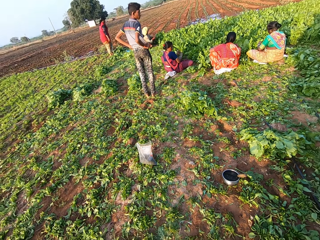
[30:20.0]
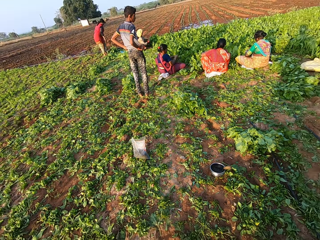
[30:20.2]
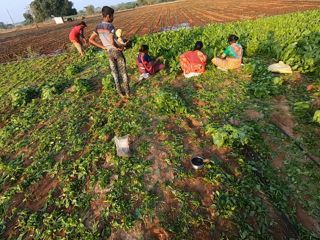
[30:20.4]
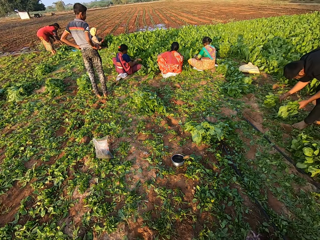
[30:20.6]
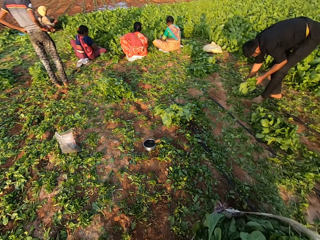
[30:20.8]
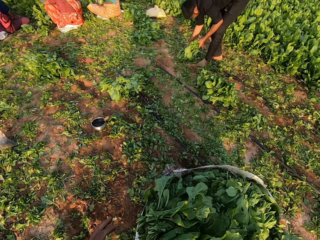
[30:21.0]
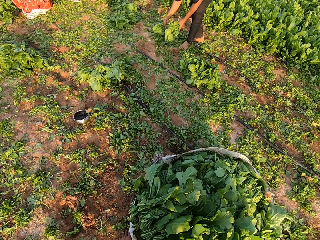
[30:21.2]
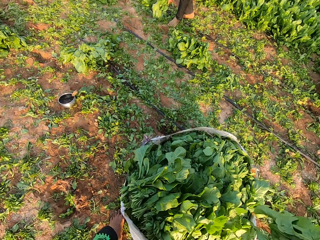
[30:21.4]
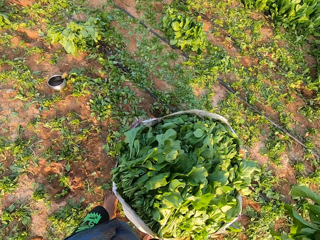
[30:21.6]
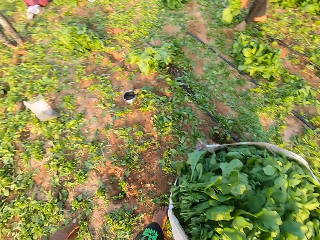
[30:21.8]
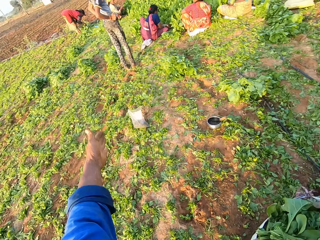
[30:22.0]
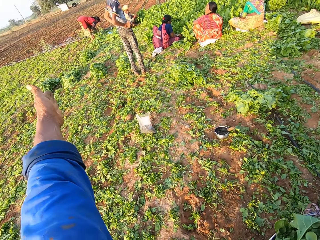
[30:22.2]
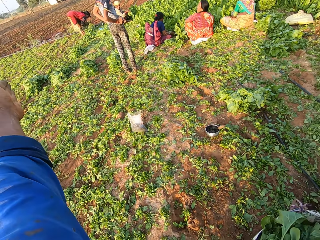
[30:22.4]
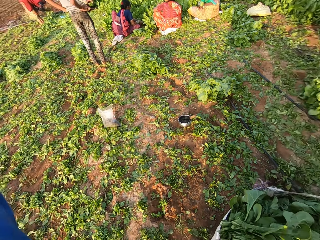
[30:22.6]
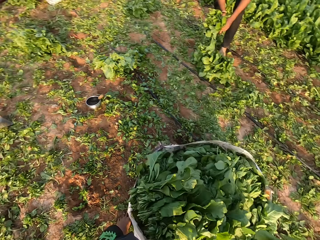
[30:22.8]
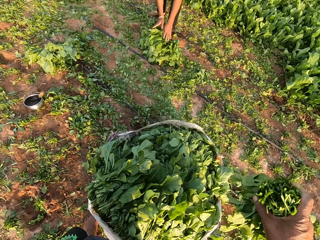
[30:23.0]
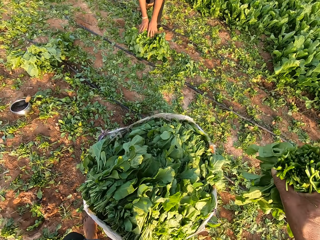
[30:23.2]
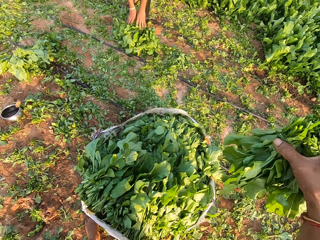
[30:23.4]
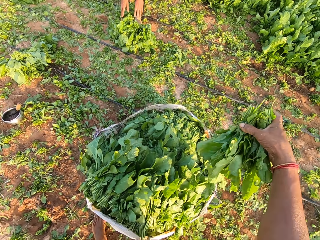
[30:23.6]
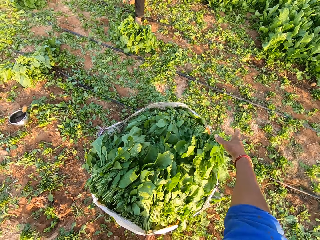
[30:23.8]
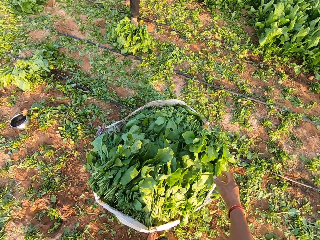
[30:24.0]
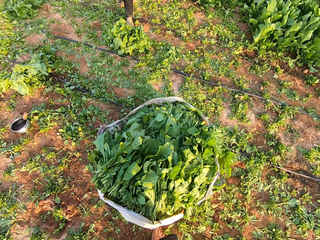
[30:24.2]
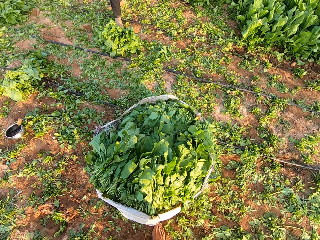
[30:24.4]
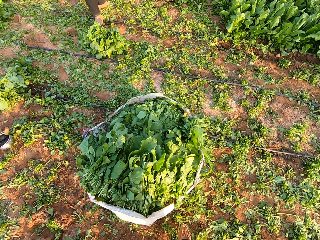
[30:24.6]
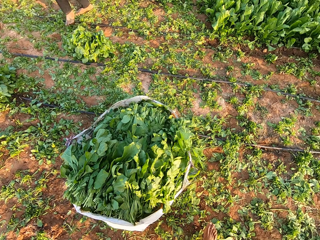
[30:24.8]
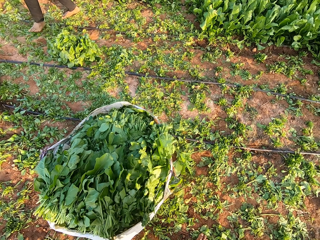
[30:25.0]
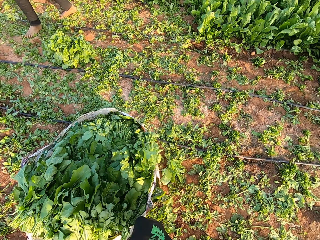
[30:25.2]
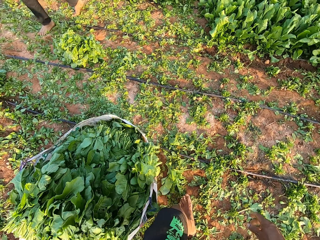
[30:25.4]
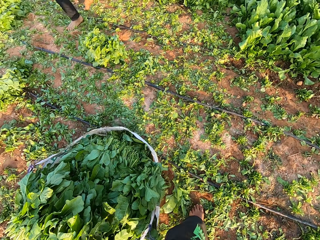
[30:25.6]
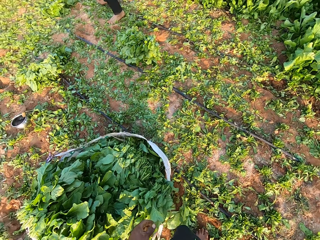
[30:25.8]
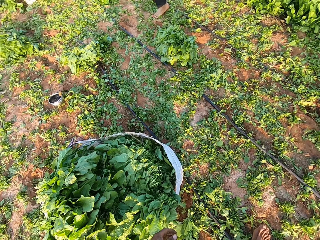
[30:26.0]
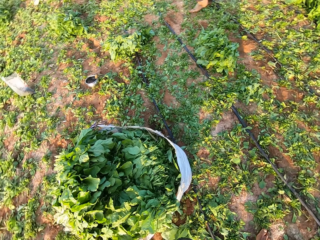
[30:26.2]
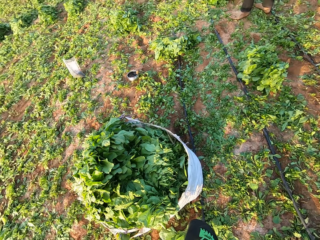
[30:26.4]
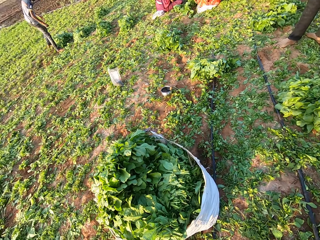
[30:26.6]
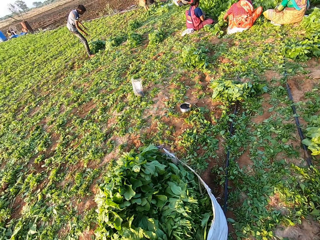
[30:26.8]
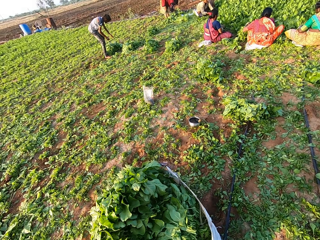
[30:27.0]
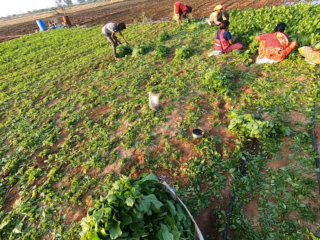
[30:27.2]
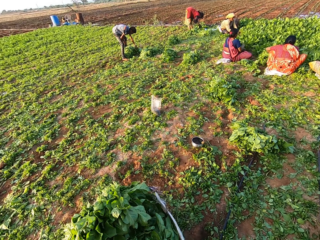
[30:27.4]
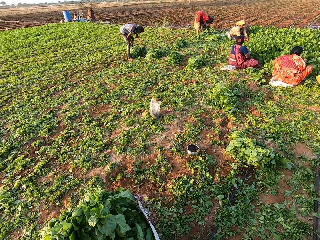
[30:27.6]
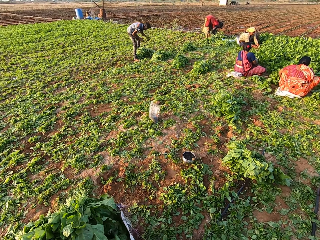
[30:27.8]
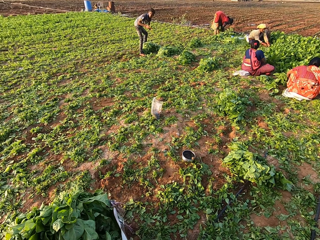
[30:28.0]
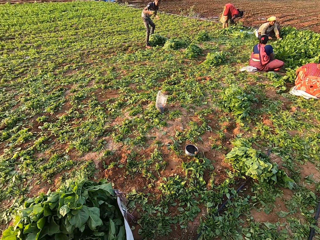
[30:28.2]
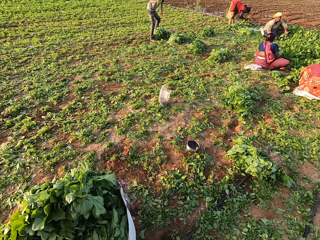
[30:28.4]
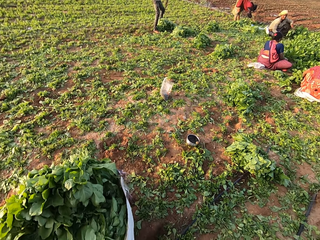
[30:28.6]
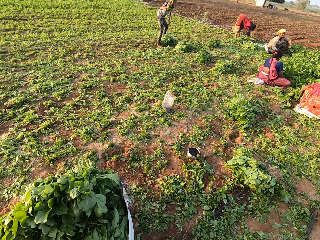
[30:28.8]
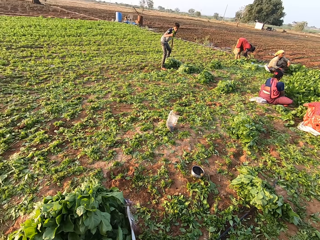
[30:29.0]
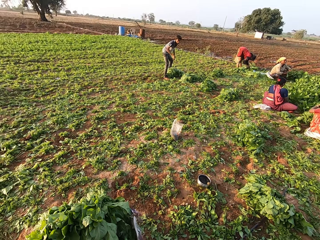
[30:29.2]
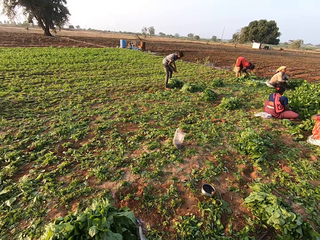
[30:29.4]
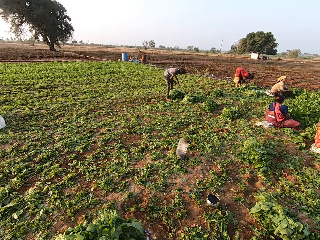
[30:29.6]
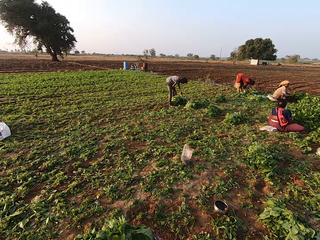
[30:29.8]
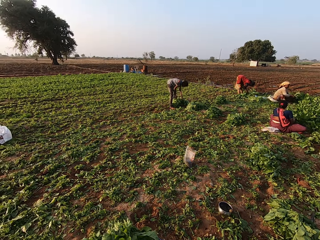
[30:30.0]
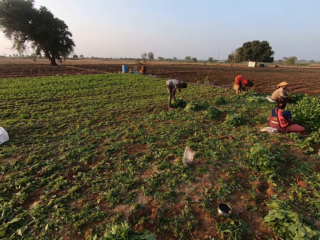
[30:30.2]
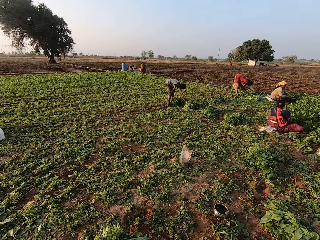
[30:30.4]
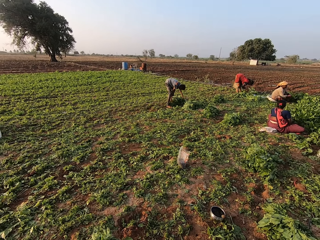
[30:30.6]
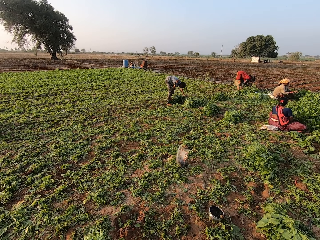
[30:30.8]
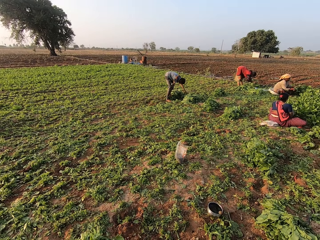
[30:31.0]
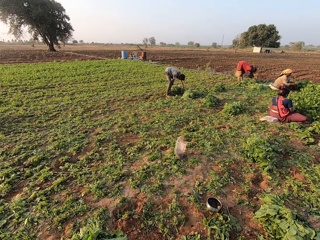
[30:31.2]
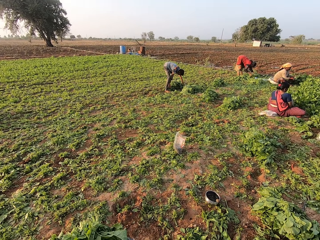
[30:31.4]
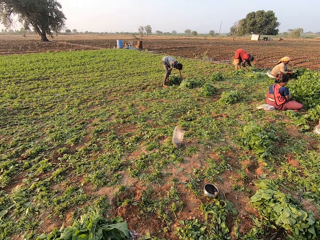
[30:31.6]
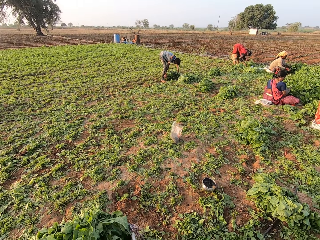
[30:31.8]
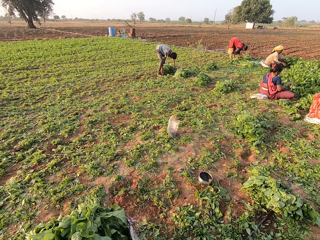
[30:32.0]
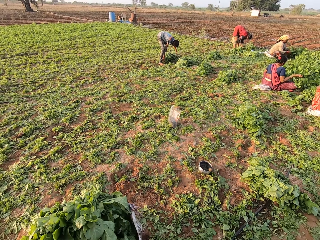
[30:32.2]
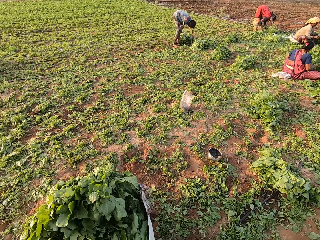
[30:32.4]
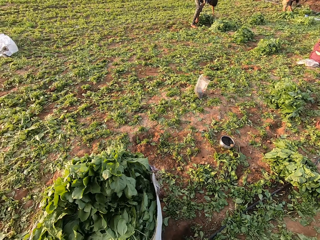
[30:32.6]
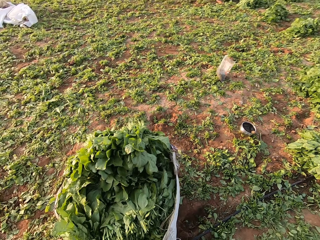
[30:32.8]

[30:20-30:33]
The camera wearer drops the leaves in the sack with his right hand. He walks around the farm. He interacts with a boy.

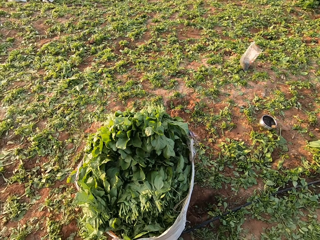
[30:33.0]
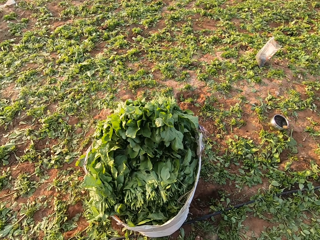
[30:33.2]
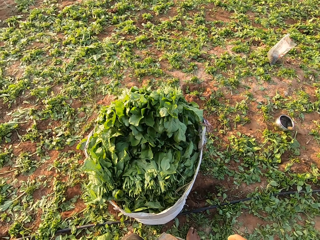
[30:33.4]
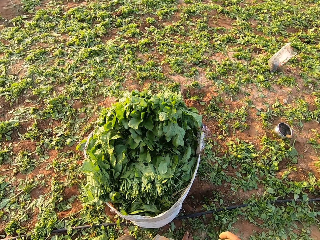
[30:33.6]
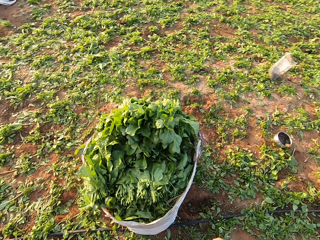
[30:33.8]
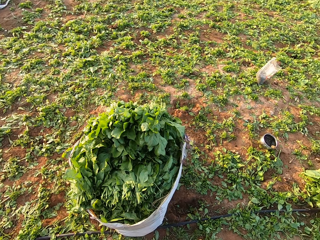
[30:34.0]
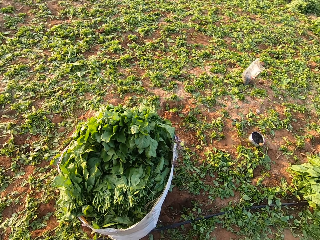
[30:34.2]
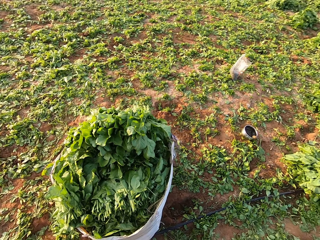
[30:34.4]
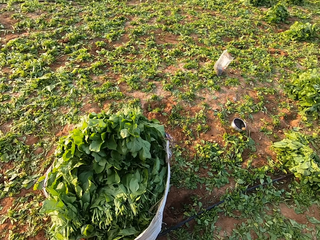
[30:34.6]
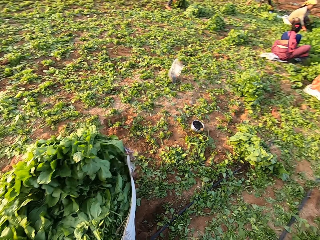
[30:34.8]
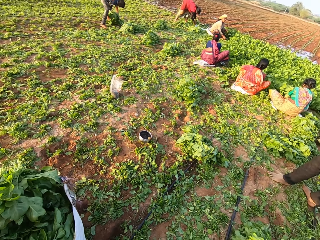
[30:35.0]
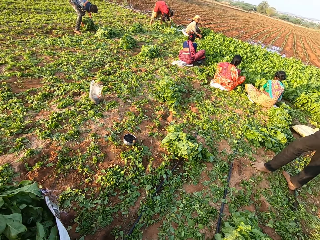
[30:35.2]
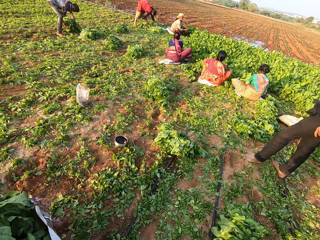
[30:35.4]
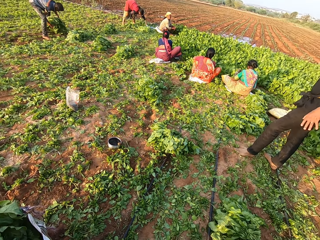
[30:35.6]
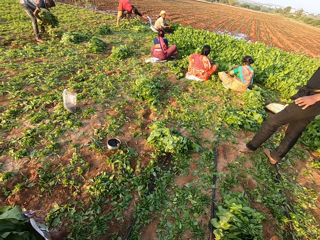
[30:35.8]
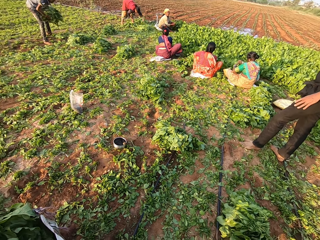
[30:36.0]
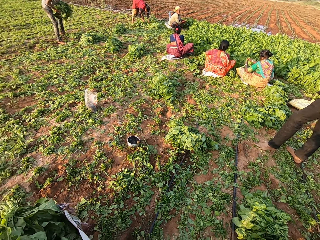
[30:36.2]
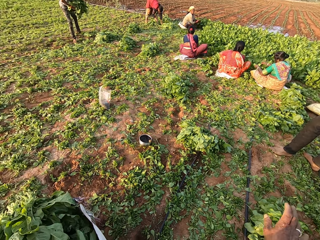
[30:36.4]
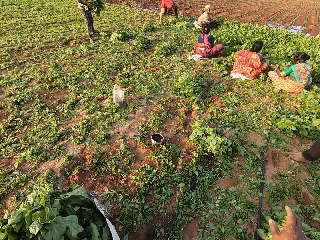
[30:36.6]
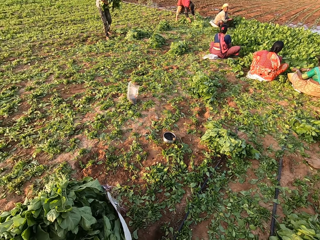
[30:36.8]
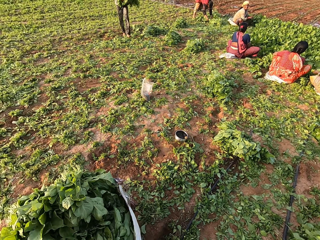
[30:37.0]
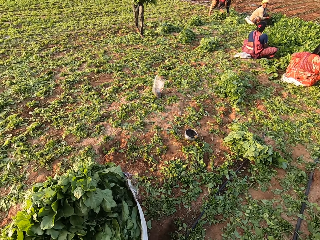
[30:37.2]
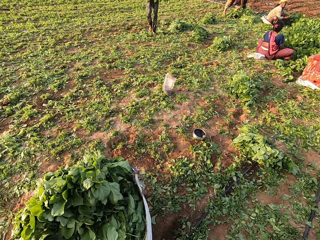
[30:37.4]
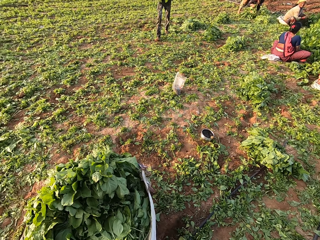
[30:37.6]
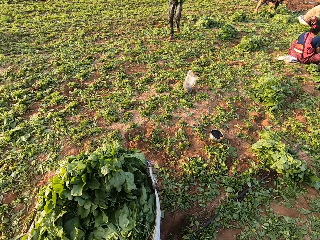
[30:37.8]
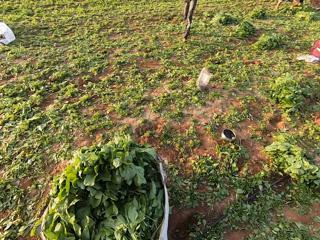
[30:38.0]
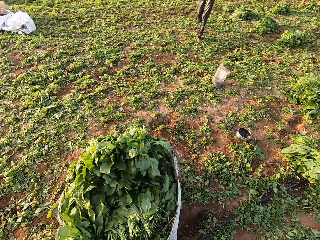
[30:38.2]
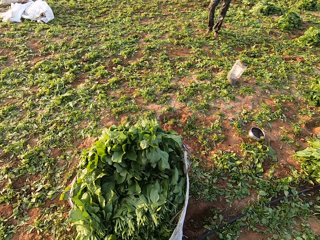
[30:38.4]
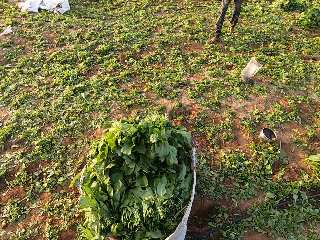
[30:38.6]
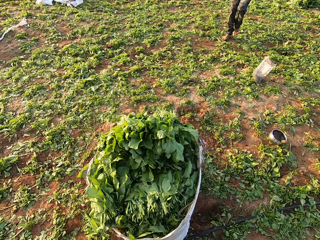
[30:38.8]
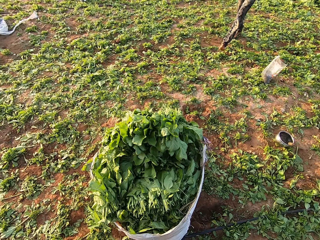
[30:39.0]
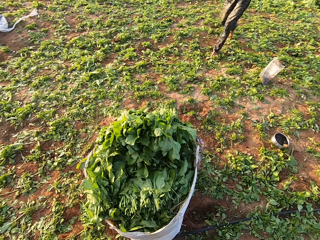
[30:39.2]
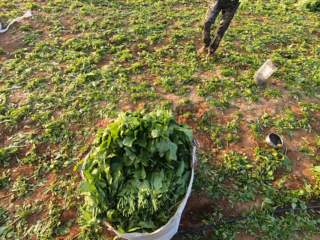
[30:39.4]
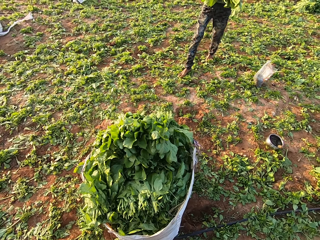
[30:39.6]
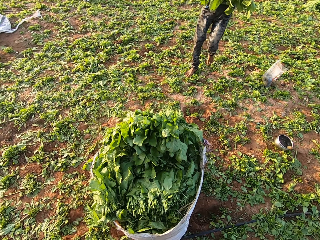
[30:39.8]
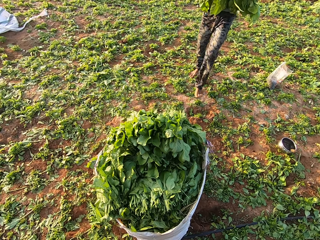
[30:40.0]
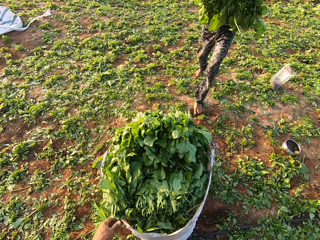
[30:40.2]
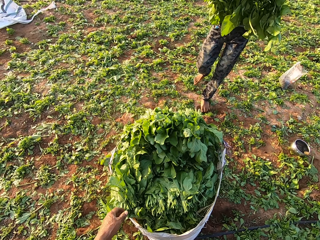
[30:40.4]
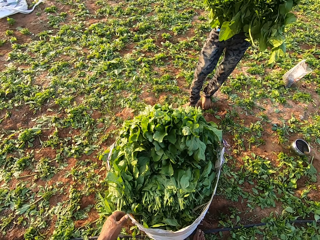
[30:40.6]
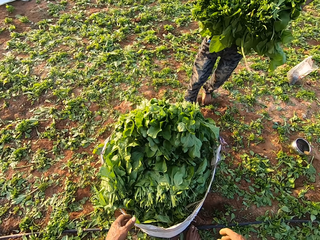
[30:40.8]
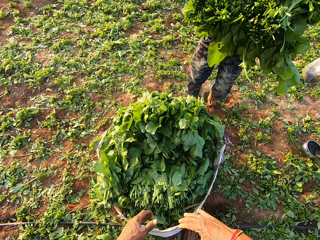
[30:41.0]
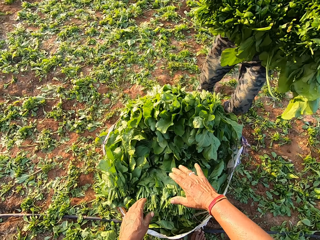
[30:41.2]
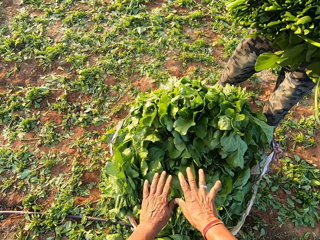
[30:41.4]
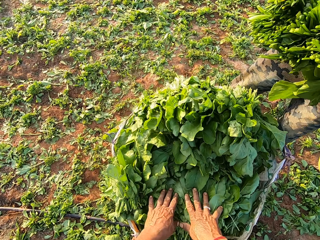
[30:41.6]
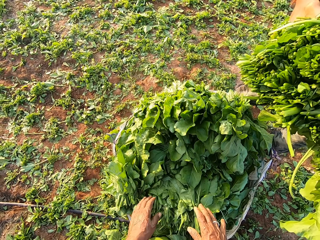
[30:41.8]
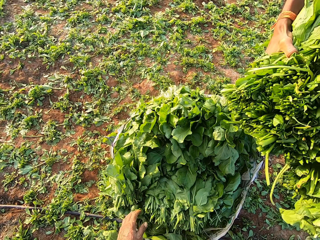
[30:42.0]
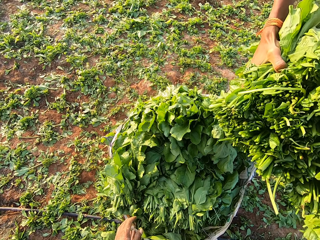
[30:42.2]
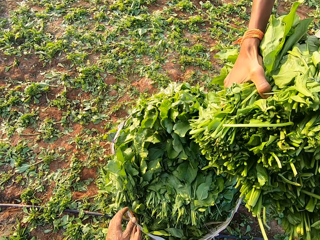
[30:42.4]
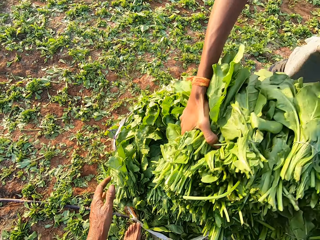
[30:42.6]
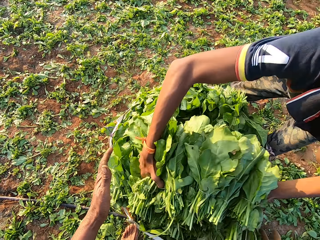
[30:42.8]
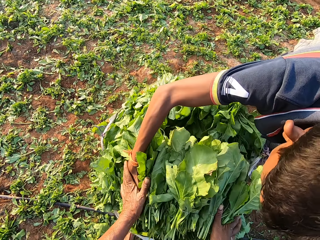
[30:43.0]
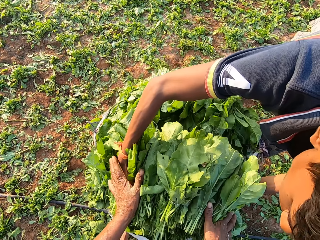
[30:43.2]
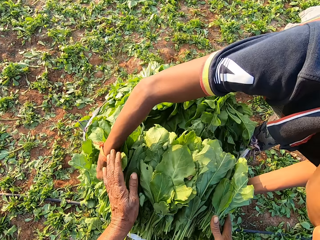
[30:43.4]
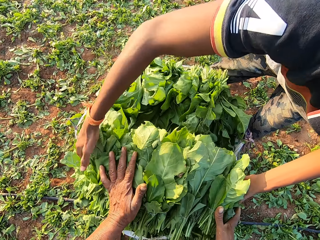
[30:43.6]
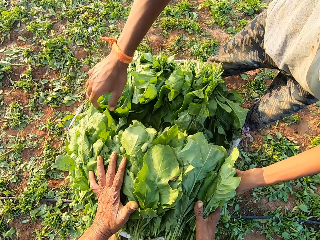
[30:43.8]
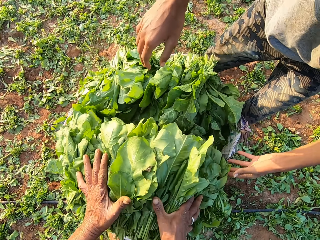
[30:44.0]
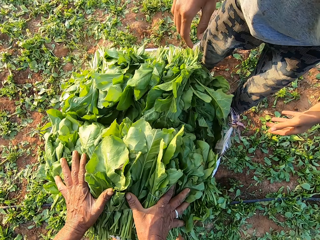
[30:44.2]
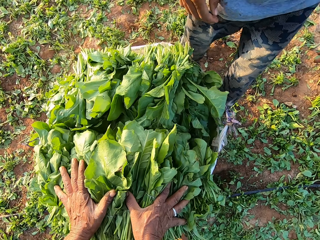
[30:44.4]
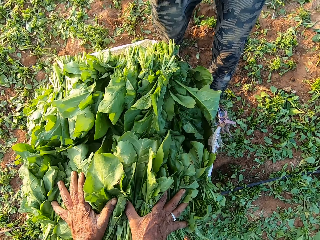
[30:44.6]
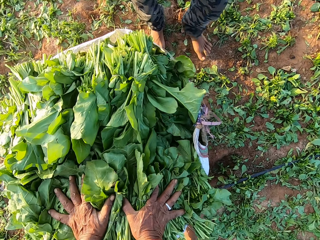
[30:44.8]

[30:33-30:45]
A man interacts with the camera wearer. Another man picks some leaves from the ground with both hands. A boy walks around the farm. The boy puts the leaves in the sack with both hands. The camera wearer pushes the leaves into the sack with both hands.
